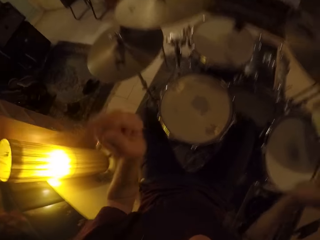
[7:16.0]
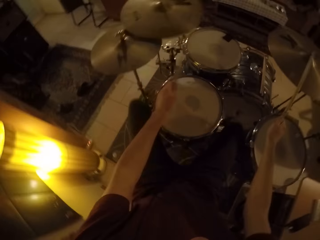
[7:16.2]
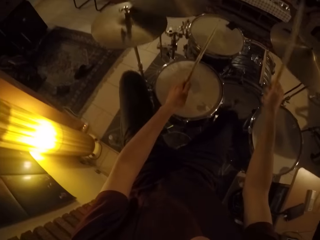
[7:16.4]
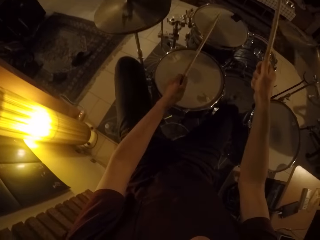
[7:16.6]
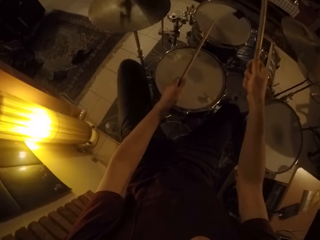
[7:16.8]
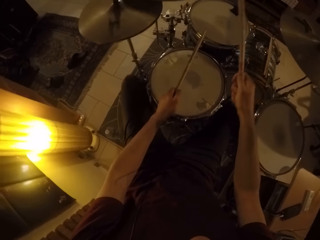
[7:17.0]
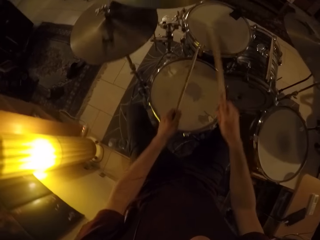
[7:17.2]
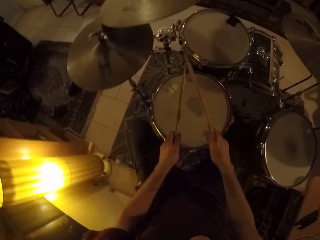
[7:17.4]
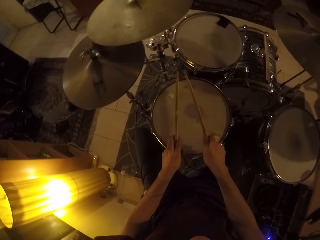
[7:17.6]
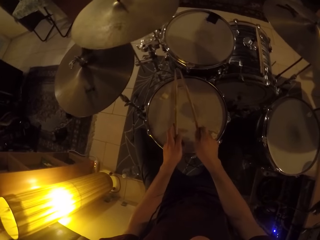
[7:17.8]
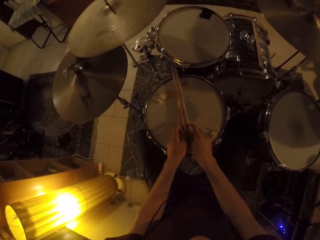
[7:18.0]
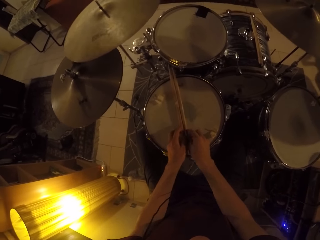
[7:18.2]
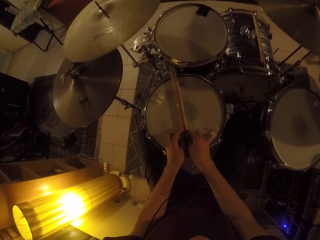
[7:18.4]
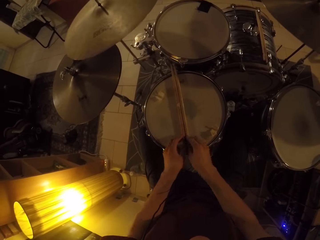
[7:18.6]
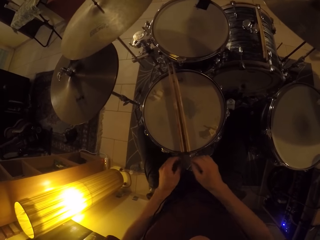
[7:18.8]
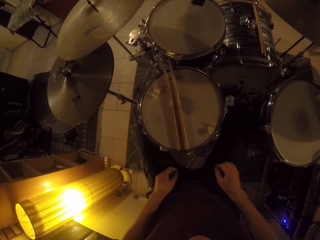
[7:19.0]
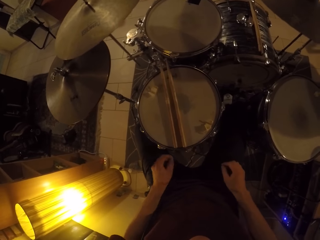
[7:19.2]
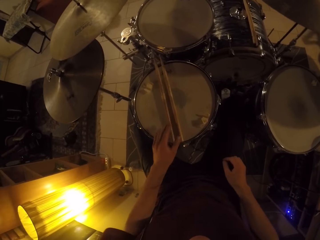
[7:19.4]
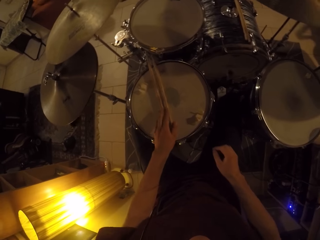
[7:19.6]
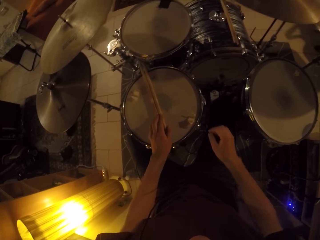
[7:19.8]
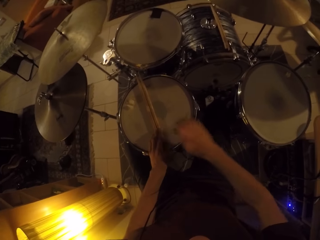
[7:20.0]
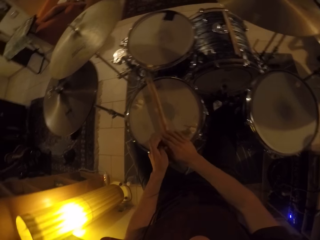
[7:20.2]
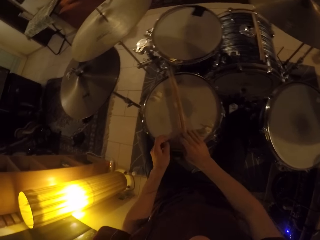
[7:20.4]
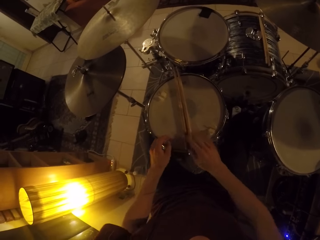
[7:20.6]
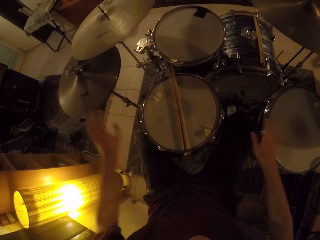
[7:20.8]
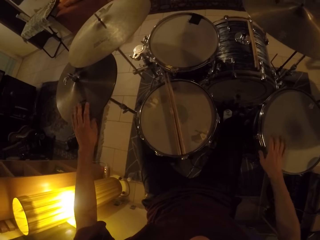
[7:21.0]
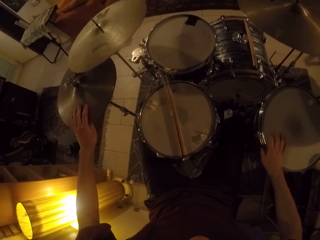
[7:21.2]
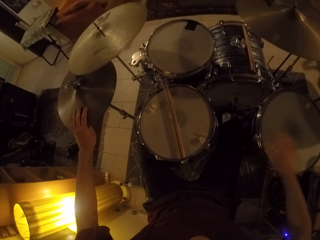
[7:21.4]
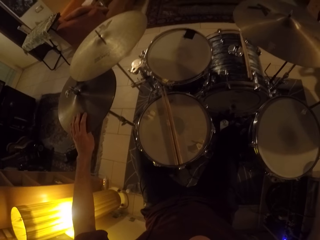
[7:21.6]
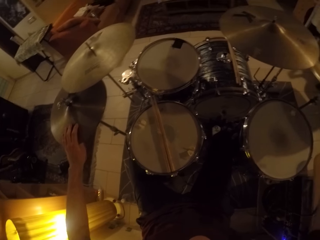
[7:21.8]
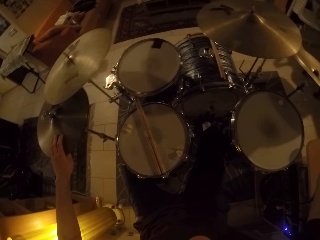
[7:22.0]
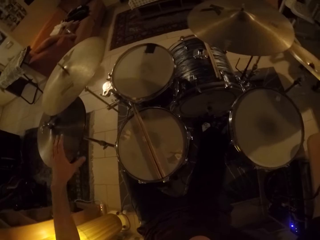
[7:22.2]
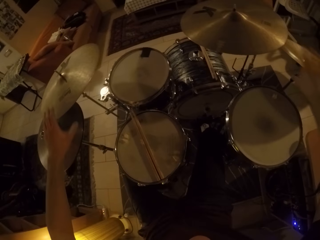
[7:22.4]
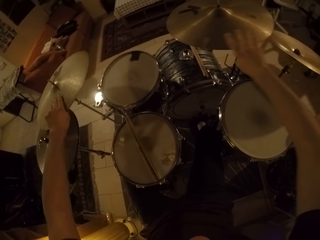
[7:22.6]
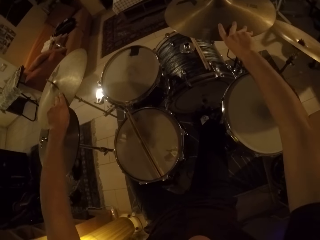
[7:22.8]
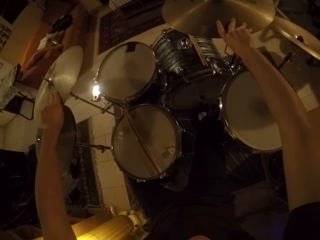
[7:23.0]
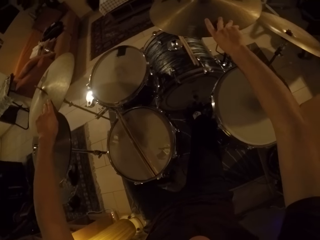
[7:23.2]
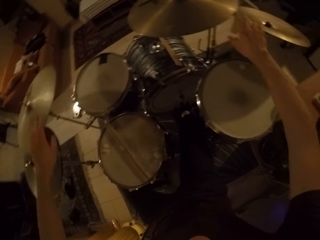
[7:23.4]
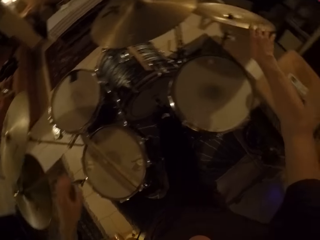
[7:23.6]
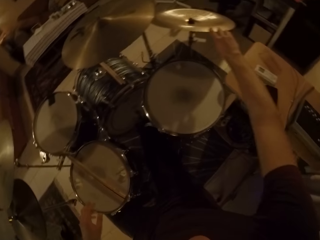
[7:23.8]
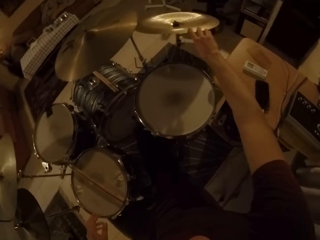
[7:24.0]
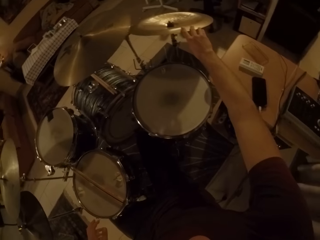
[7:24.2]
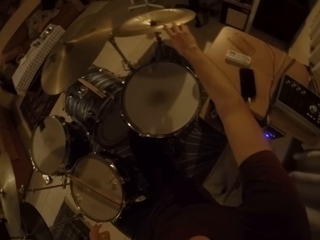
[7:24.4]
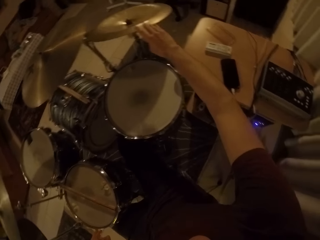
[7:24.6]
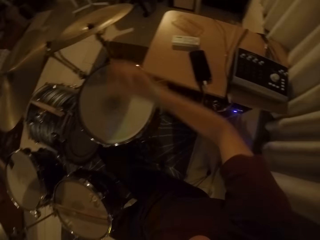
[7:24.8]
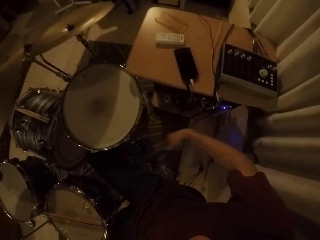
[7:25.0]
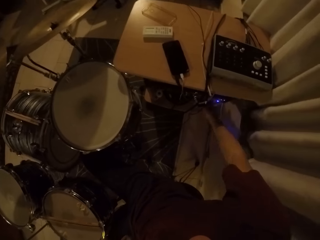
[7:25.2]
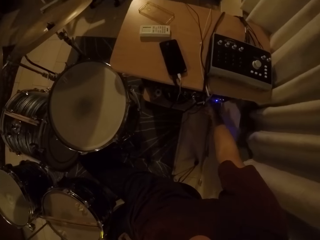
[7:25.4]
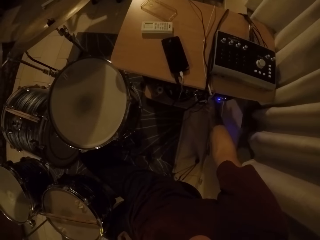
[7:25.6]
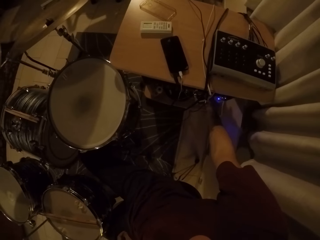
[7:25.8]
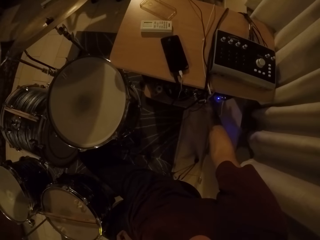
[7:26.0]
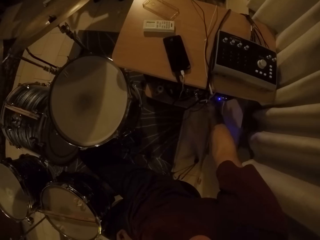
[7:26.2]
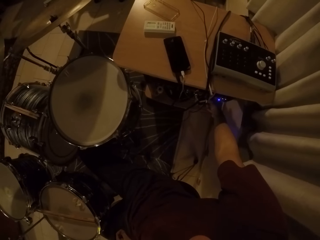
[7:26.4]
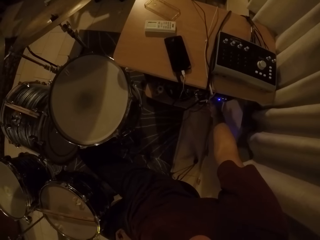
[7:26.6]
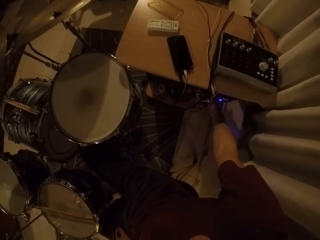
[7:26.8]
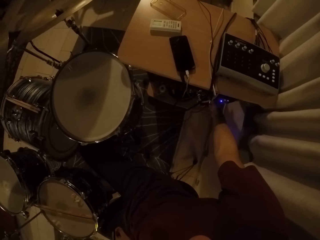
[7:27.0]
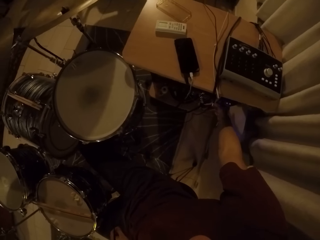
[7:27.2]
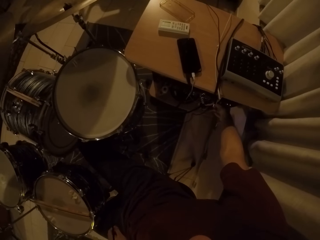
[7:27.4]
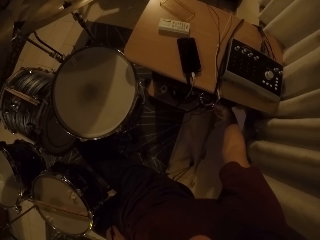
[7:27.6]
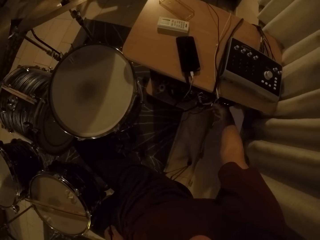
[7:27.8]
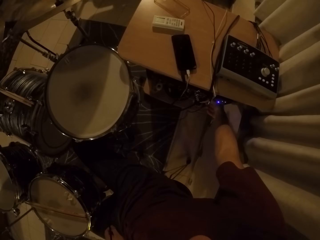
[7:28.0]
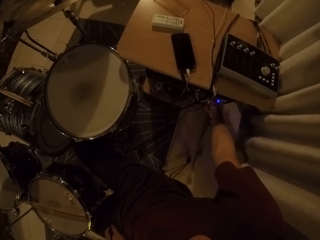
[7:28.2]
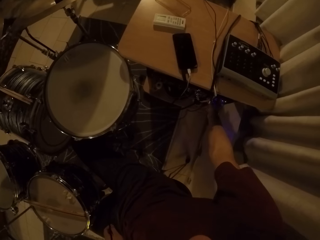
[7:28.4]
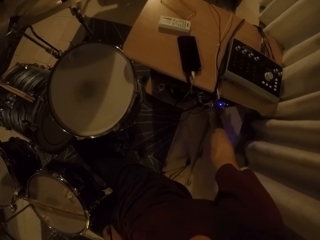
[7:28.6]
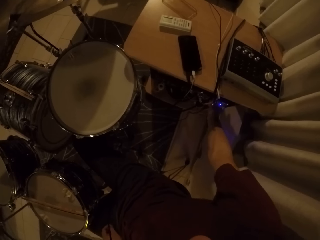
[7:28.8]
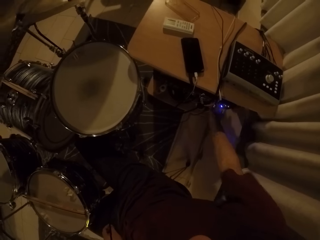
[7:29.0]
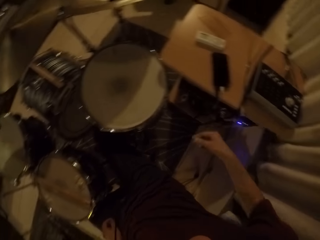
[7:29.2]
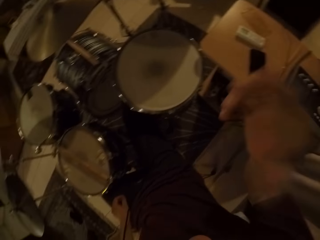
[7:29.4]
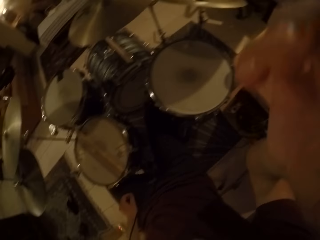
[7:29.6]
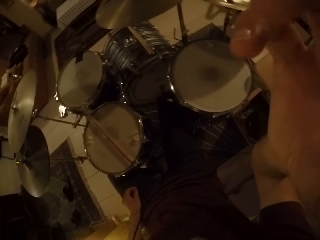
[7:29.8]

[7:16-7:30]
The camera wearer drops the drum sticks in both hands on the drum. He places his left hand on the drum stick placed on the drum. He places his right hand on the drum sticks placed on the drum. He places his right hand on the drum. He places his left hand on a cymbal. He moves his hands. He places his right hand on the cymbal. He moves his hands and puts his hands on the drum set. He turns off the speaker with his right hand. He moves his hand, adjusts the camera on his head and touches his face with his right hand.
